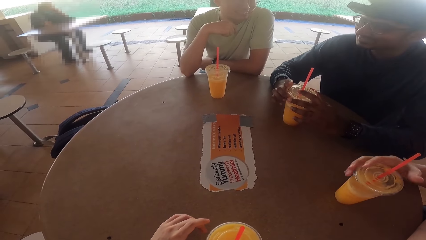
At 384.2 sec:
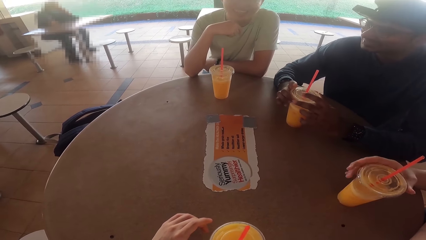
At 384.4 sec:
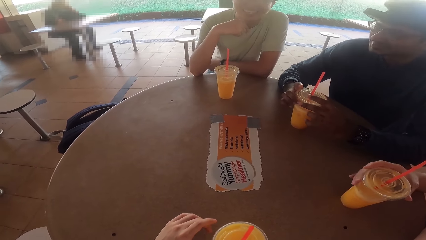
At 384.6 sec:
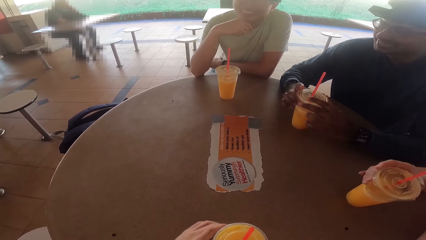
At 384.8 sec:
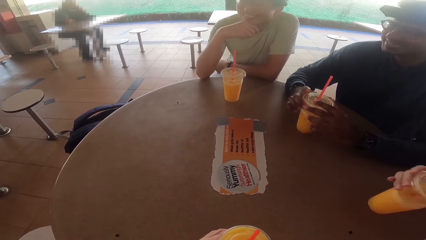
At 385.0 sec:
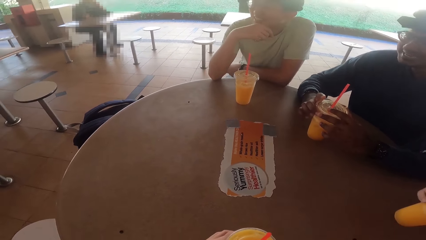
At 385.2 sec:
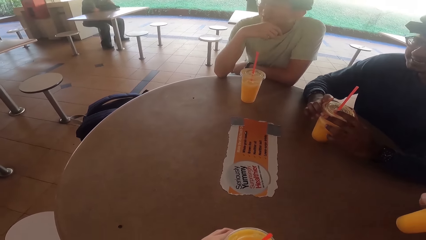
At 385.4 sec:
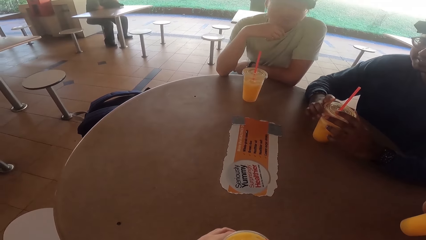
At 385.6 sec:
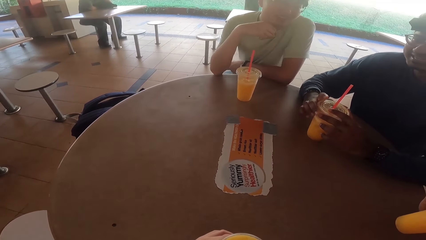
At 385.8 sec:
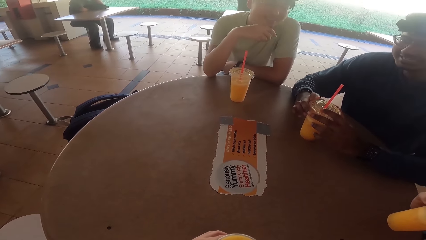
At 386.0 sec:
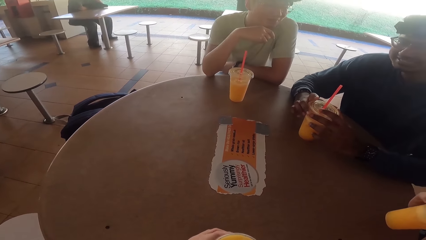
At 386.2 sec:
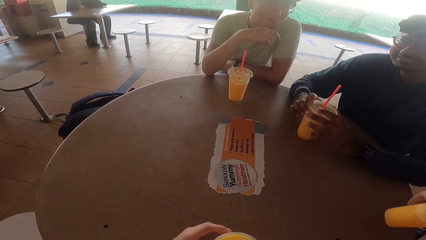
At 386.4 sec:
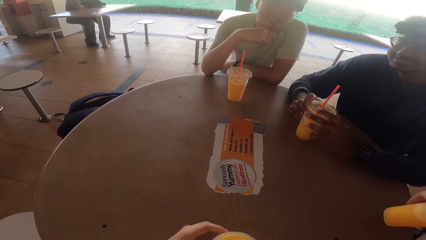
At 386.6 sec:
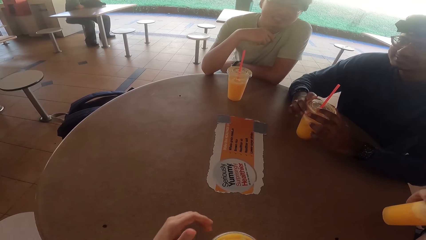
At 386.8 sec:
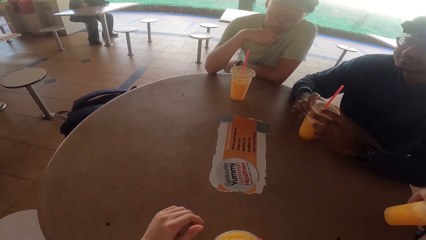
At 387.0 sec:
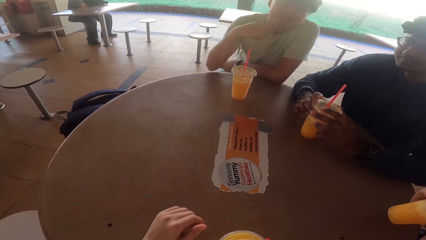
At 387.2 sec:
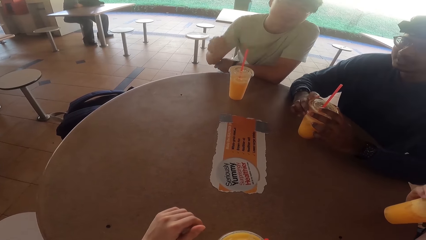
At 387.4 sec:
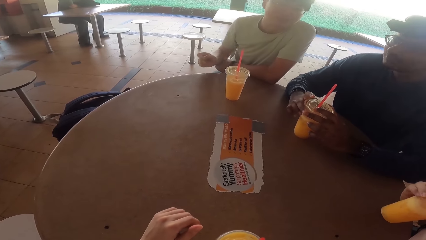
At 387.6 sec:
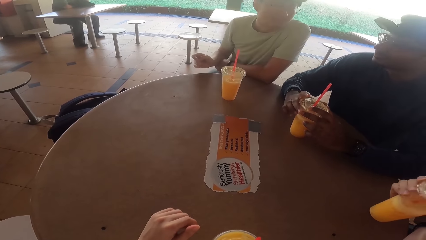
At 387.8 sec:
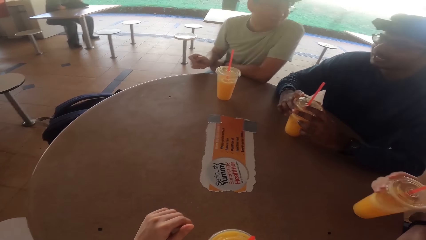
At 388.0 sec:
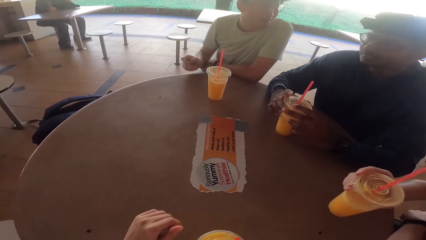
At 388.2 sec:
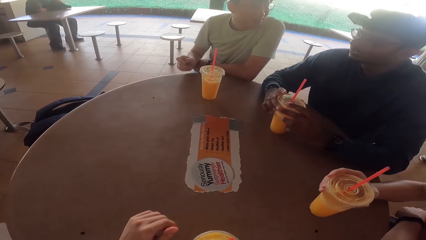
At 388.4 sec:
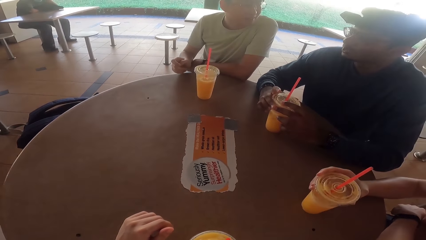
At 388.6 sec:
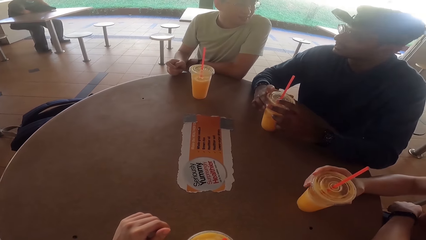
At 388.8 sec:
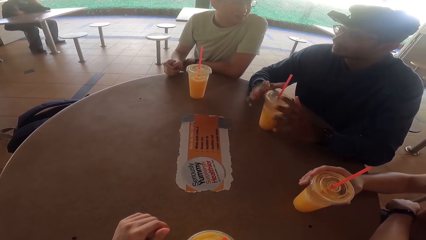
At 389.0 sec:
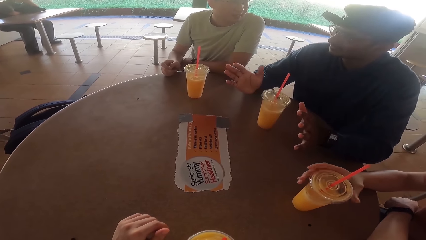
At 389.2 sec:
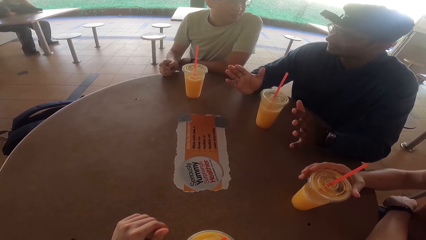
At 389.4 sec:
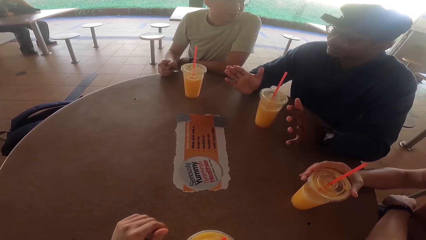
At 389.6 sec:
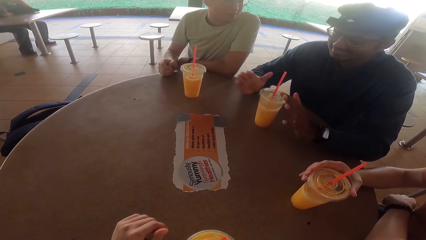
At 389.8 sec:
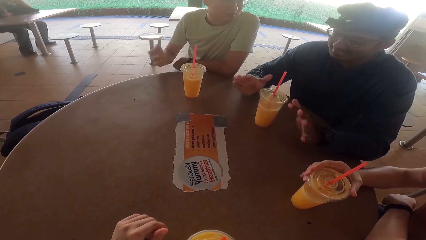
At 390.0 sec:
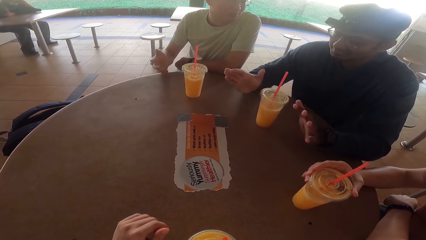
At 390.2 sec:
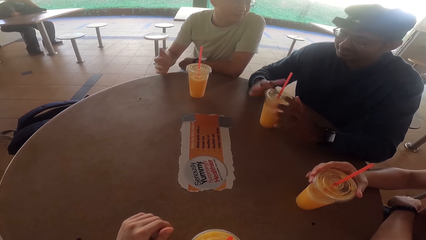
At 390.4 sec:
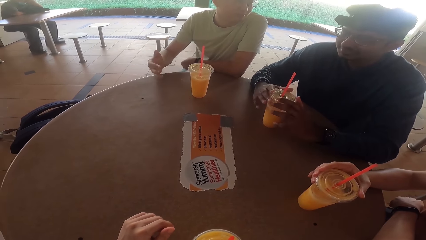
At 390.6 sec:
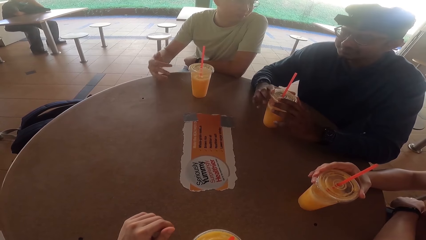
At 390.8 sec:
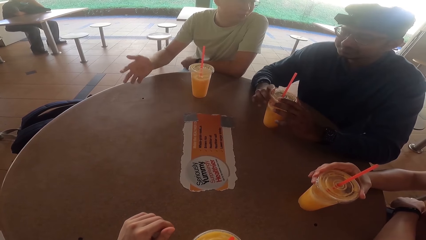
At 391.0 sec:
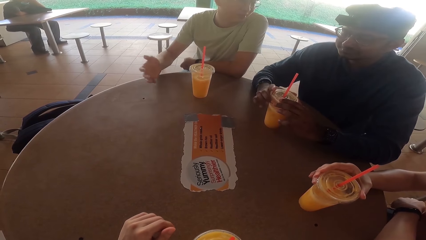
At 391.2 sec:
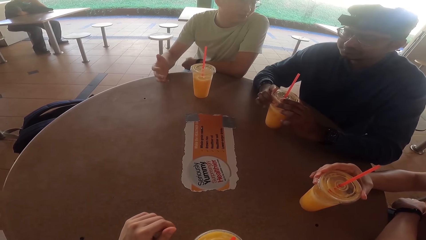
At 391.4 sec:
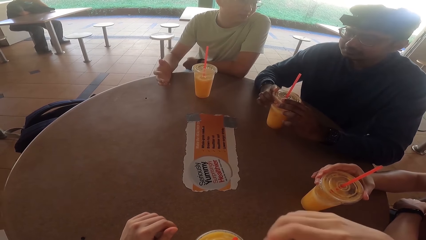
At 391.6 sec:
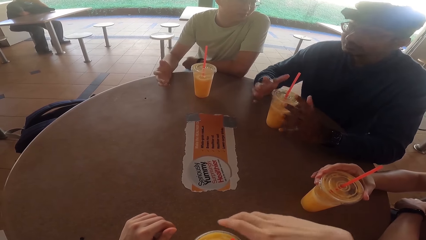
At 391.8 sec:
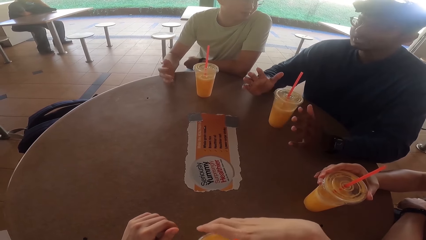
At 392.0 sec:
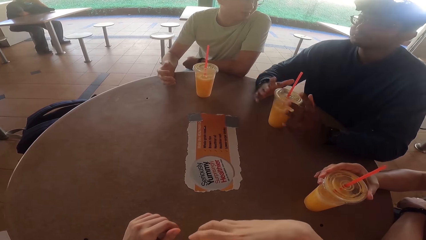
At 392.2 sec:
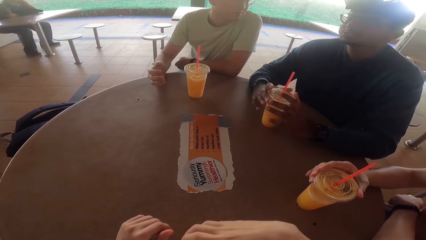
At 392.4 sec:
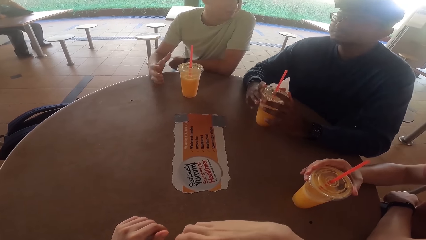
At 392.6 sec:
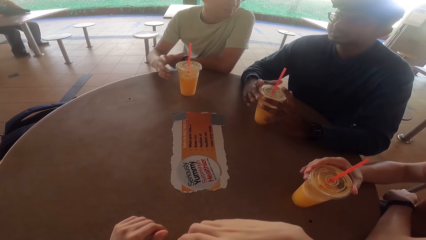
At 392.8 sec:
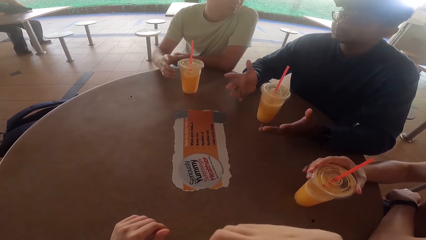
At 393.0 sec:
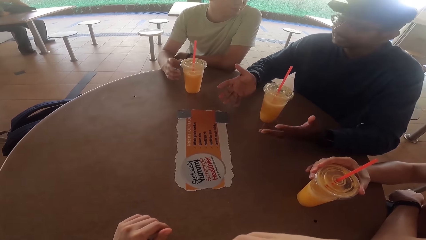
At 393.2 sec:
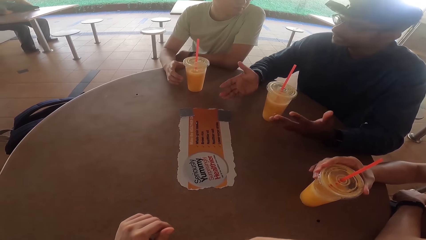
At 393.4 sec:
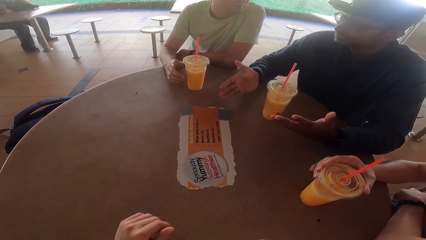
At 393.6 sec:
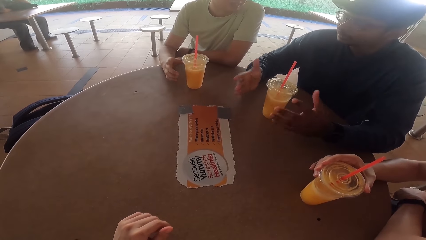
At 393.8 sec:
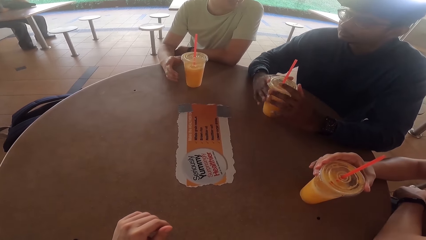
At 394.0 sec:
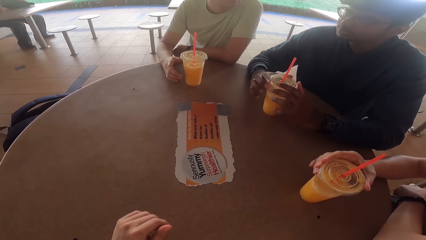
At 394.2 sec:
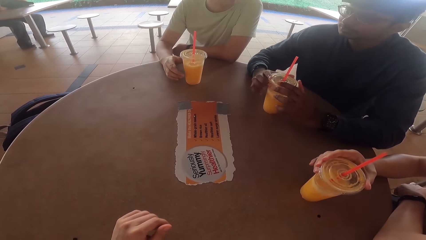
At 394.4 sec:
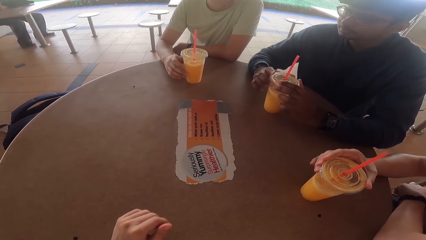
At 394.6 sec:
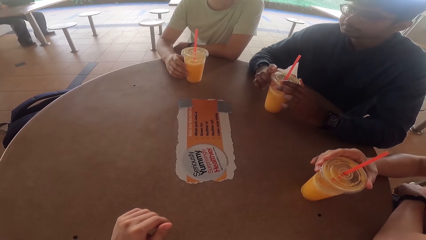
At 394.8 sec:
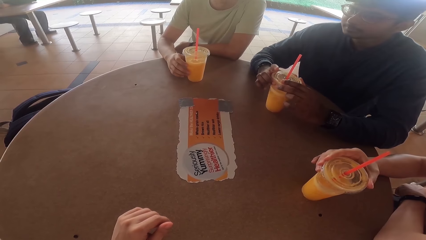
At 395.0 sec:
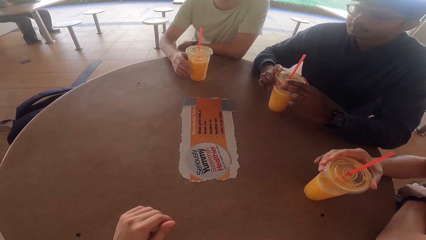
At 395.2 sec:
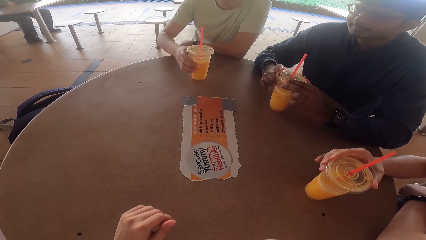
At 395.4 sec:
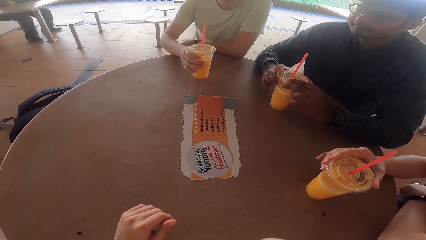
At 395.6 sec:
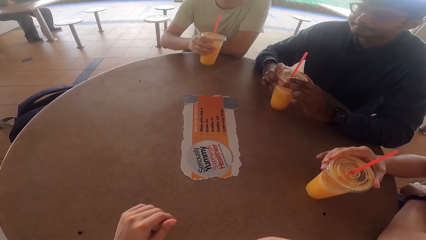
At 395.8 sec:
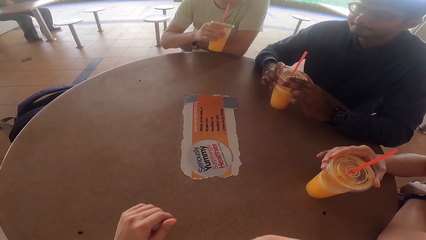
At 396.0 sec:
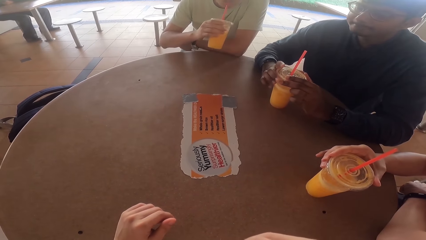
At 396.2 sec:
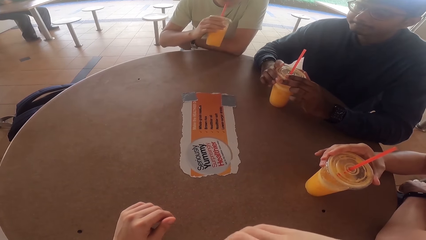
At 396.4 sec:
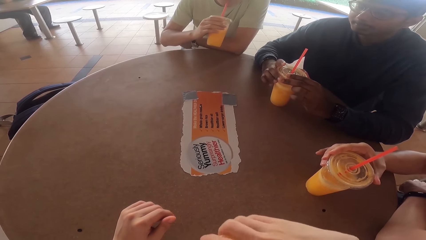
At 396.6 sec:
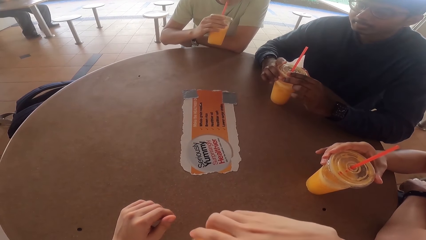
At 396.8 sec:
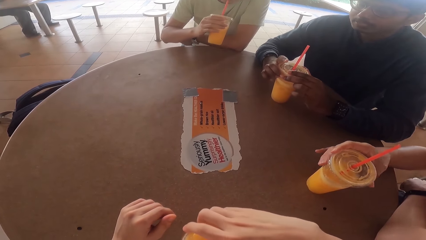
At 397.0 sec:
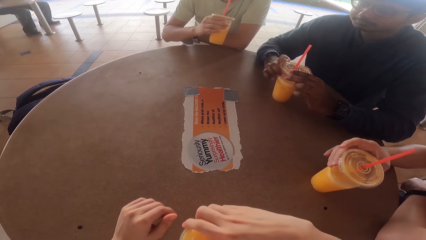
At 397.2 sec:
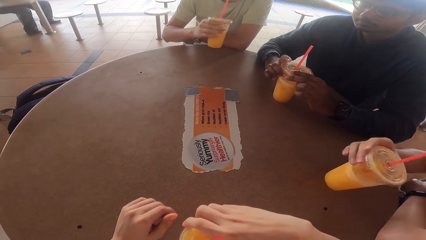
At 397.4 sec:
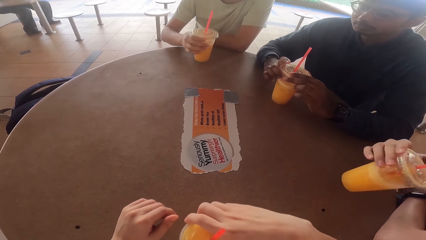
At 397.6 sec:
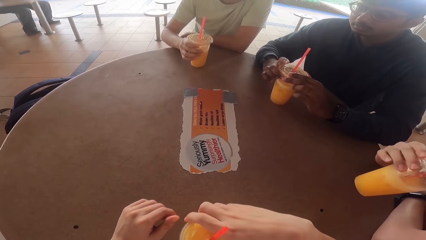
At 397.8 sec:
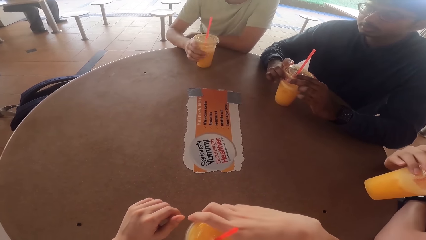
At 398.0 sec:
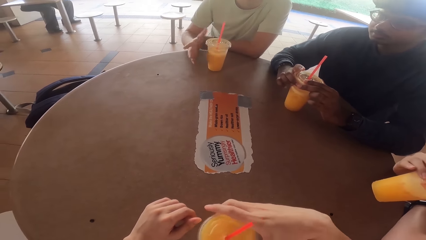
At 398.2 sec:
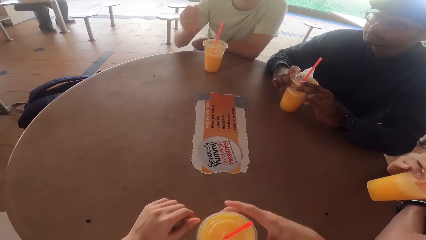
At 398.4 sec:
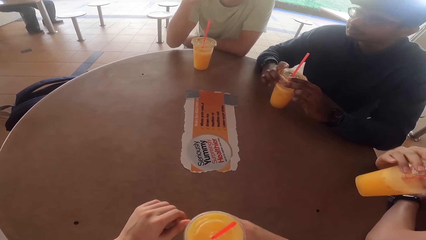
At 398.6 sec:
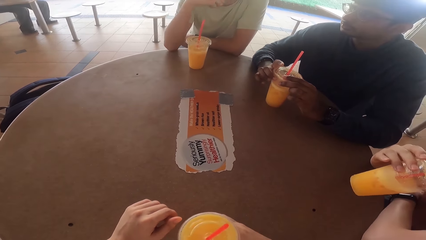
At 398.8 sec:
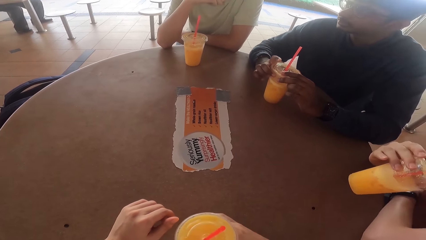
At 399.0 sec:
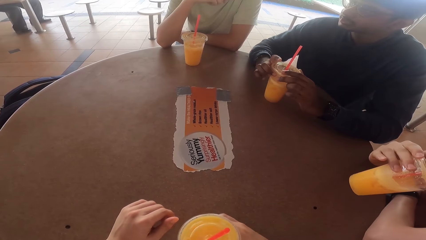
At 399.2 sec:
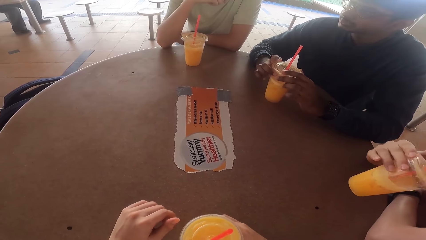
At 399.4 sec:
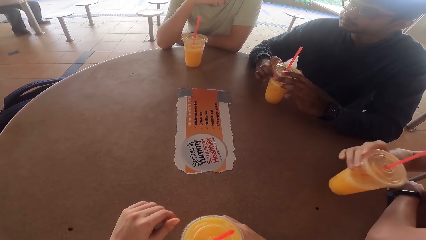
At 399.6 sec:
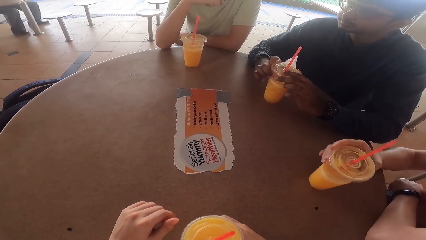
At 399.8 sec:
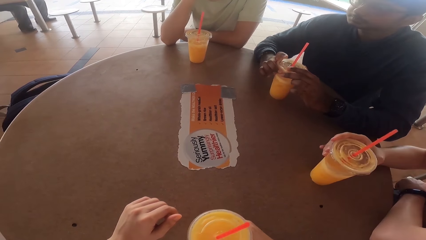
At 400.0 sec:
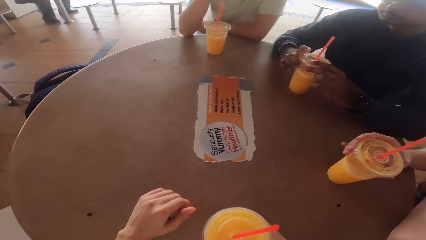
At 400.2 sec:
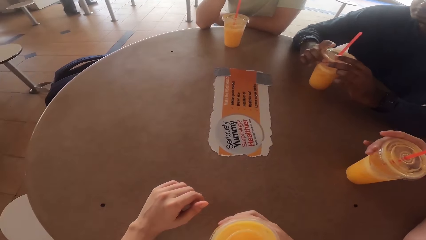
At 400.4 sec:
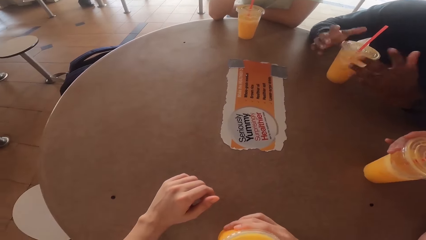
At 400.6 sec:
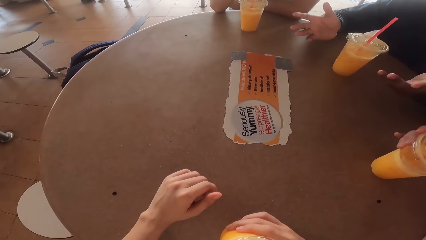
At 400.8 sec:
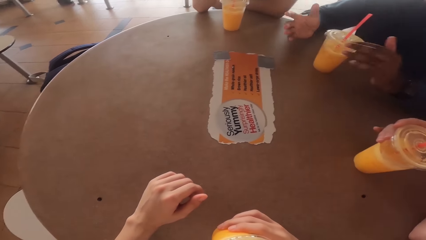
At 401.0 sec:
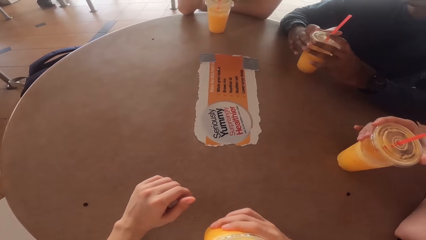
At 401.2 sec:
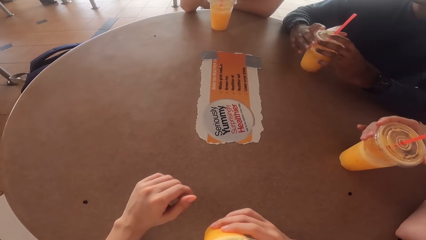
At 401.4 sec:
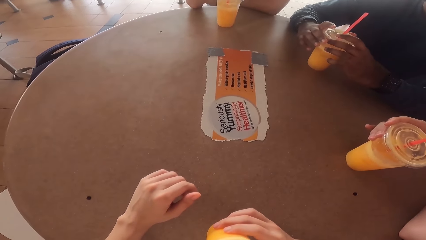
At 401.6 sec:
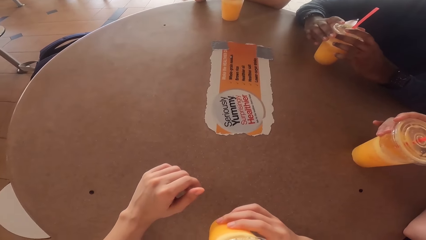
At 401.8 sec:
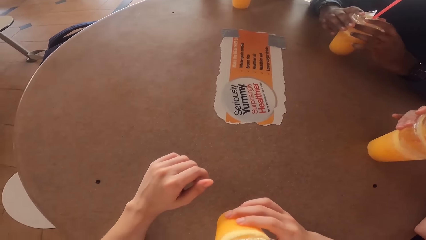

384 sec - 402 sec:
A person picks up the juice from the table and drinks the juice. Another person talks to the camera wearer and the others. A third person talks to the camera wearer and the others. The second person drinks the juice. The first person drinks the juice and puts the juice on the table. The camera wearer drinks the juice. The third person picks up the juice from the table.
